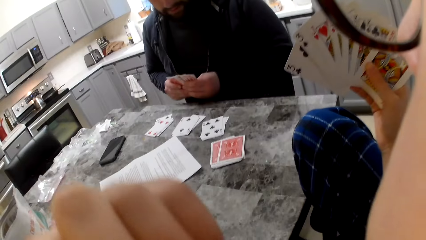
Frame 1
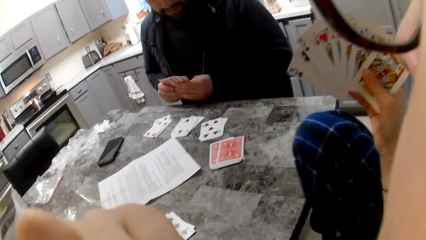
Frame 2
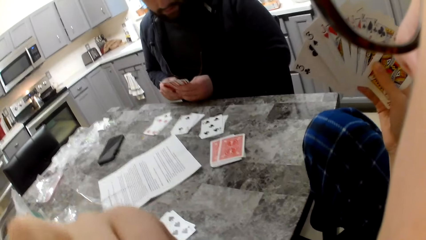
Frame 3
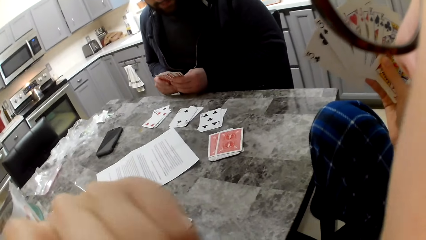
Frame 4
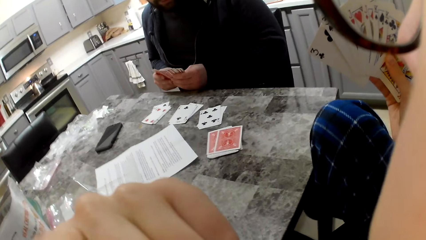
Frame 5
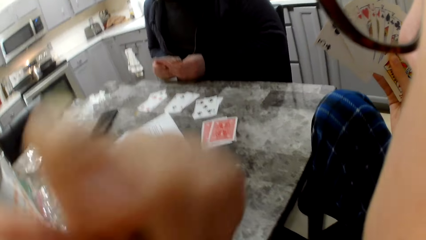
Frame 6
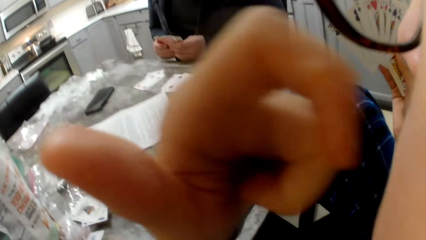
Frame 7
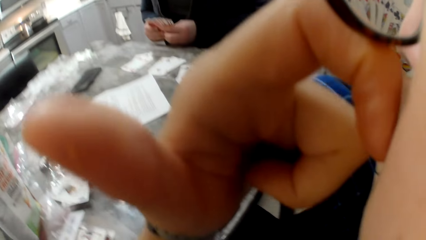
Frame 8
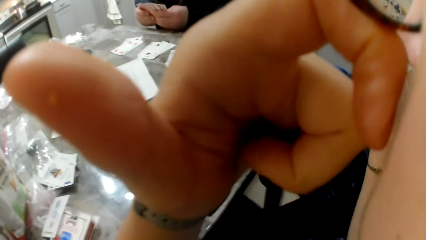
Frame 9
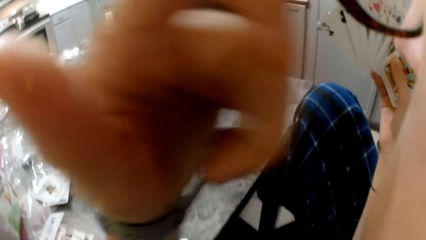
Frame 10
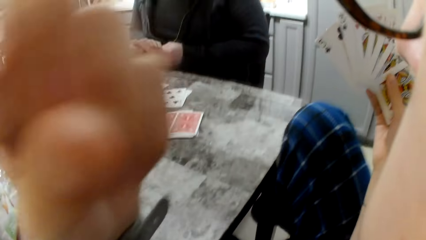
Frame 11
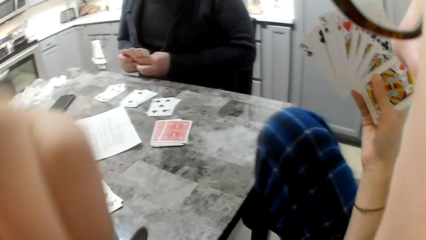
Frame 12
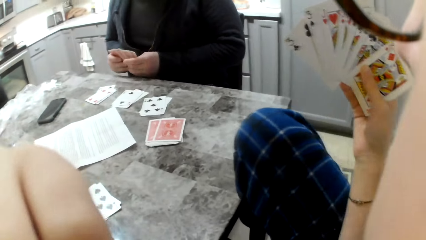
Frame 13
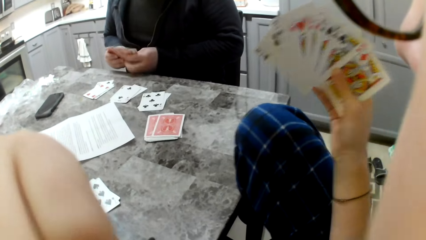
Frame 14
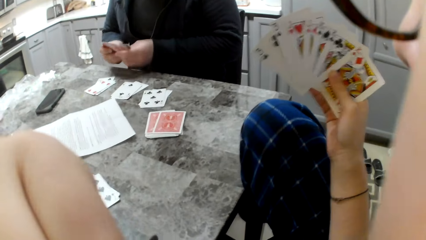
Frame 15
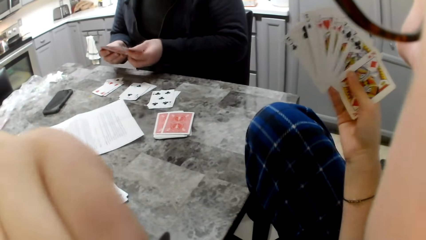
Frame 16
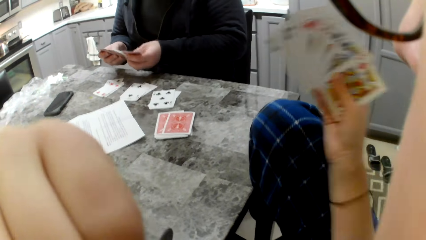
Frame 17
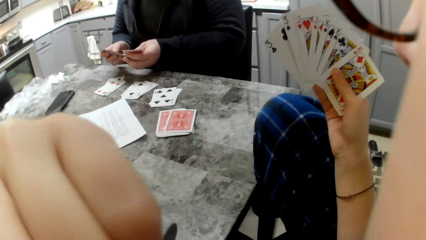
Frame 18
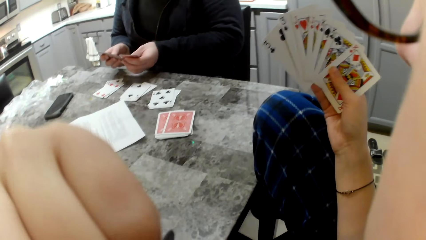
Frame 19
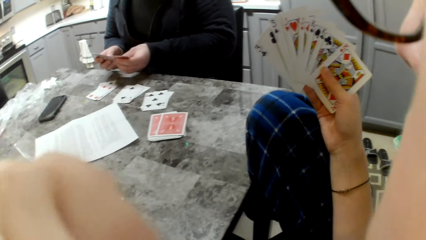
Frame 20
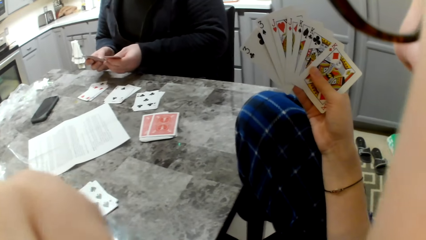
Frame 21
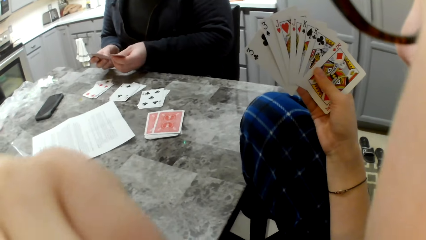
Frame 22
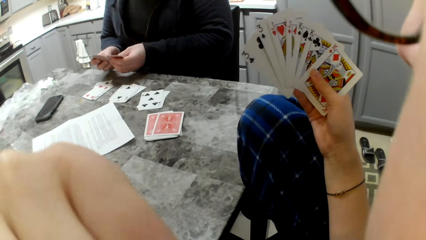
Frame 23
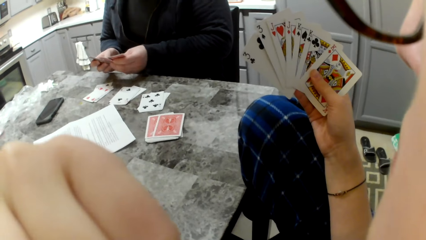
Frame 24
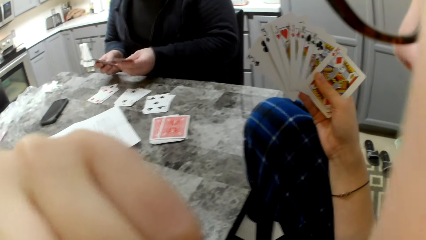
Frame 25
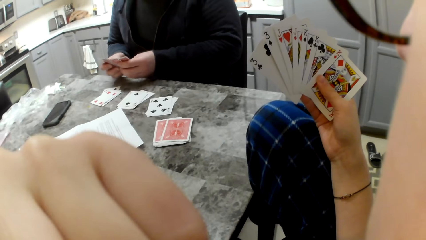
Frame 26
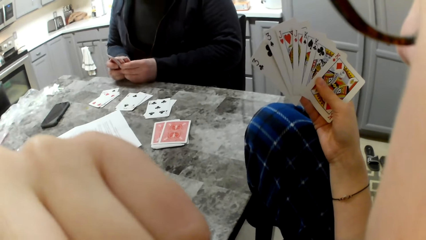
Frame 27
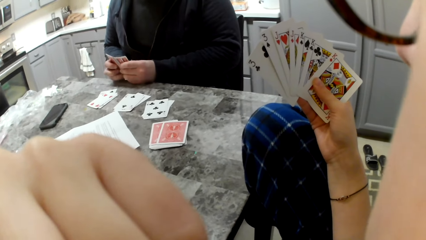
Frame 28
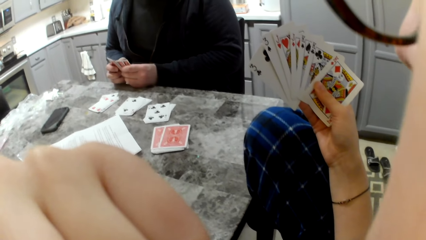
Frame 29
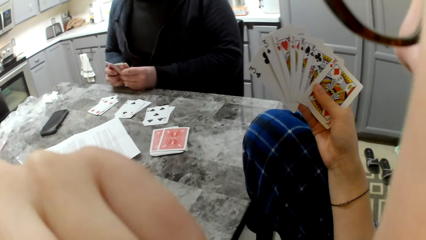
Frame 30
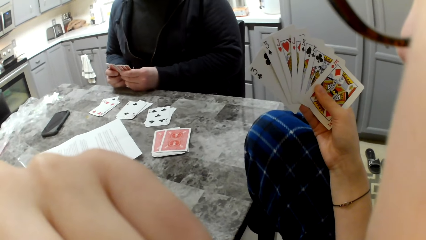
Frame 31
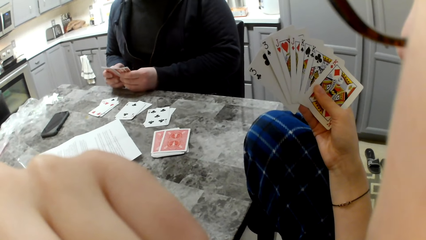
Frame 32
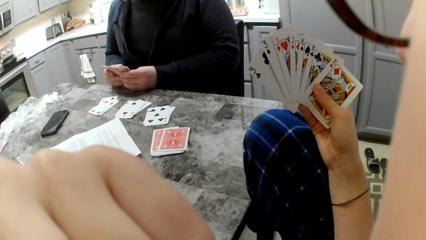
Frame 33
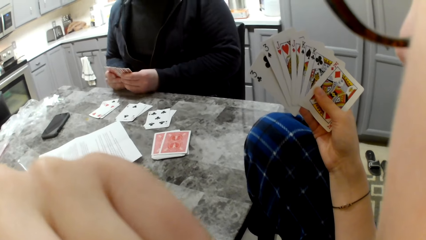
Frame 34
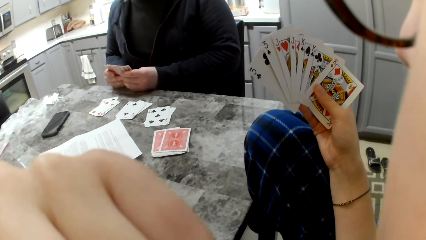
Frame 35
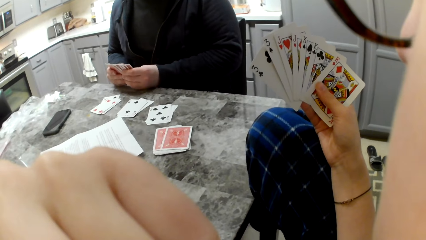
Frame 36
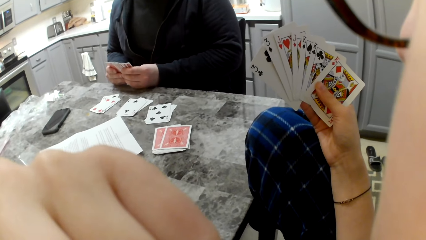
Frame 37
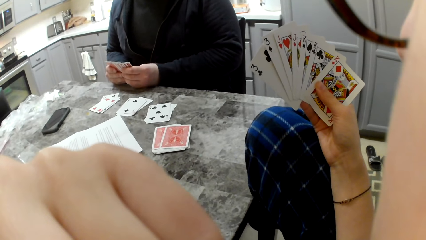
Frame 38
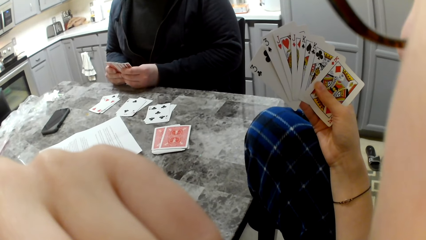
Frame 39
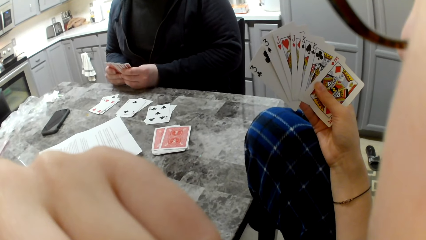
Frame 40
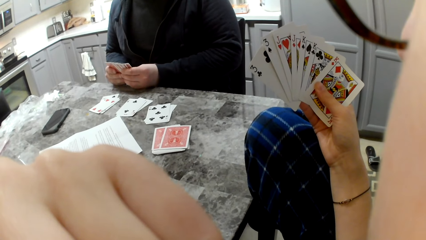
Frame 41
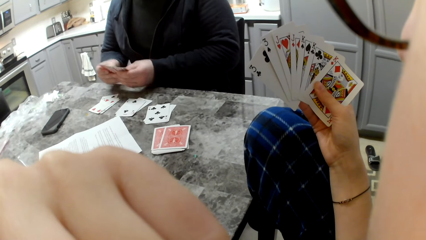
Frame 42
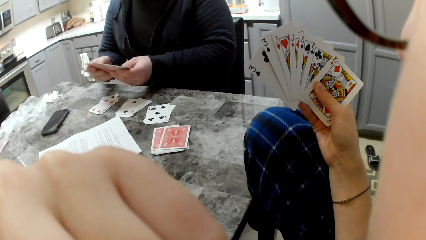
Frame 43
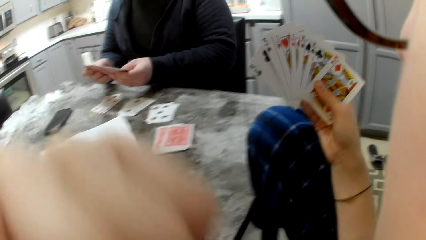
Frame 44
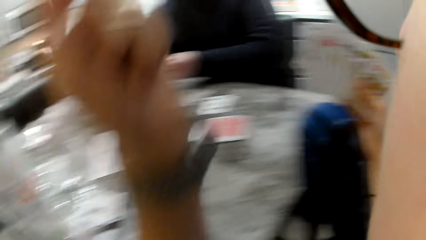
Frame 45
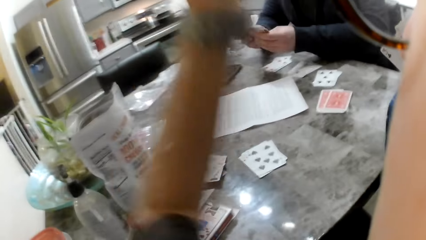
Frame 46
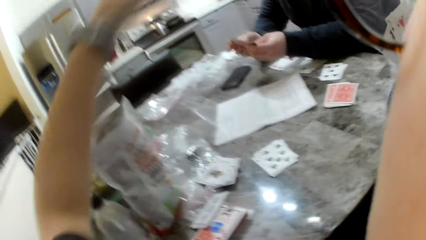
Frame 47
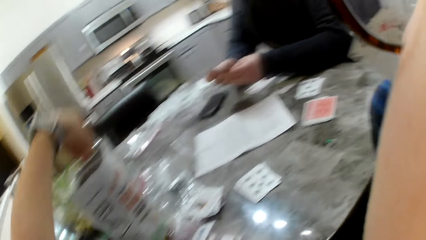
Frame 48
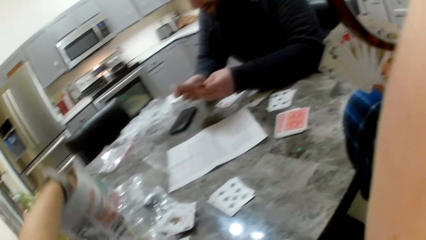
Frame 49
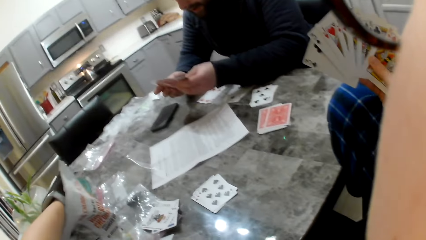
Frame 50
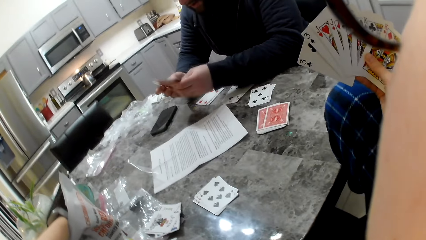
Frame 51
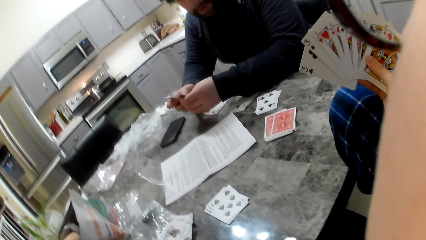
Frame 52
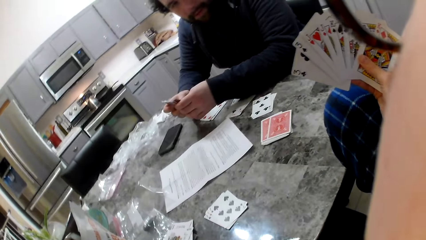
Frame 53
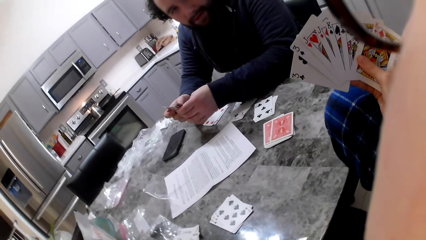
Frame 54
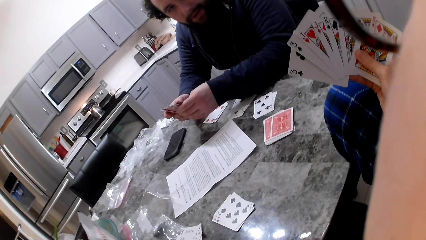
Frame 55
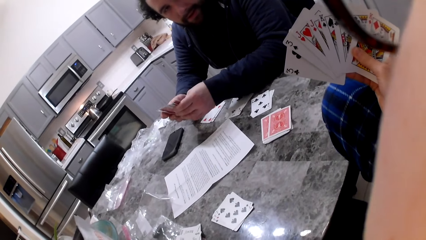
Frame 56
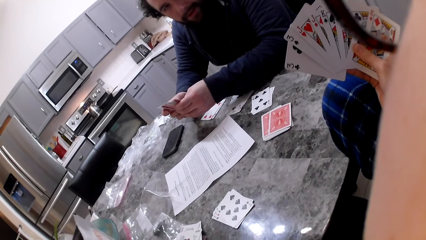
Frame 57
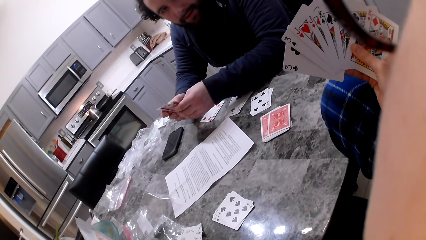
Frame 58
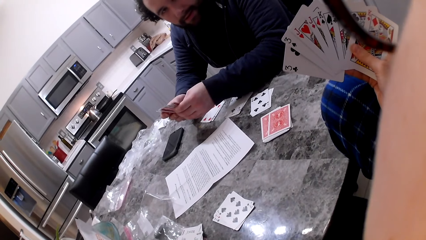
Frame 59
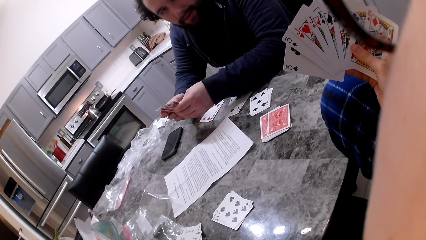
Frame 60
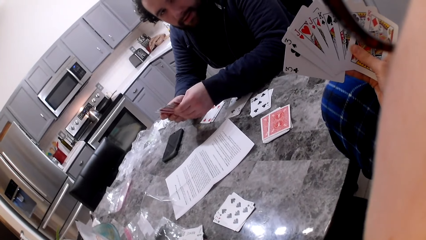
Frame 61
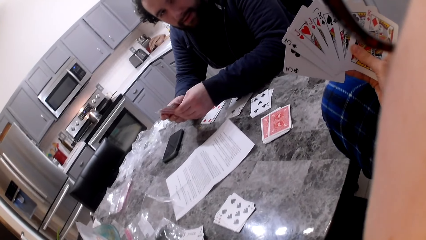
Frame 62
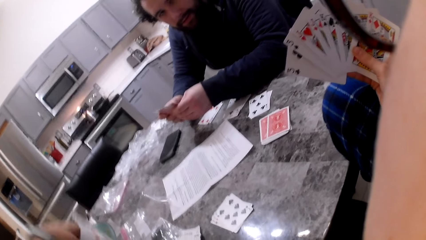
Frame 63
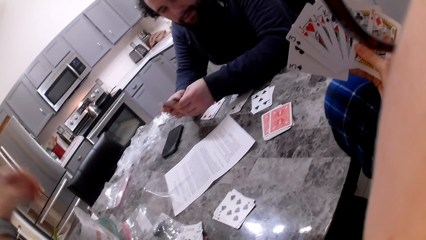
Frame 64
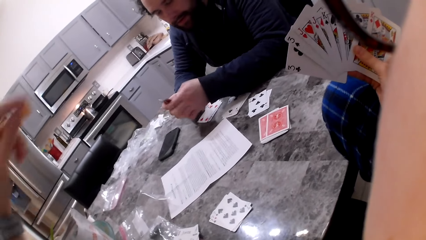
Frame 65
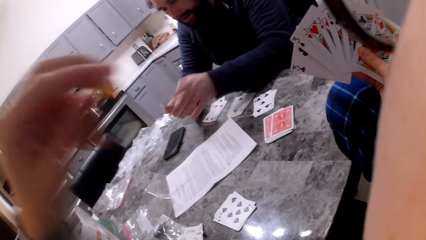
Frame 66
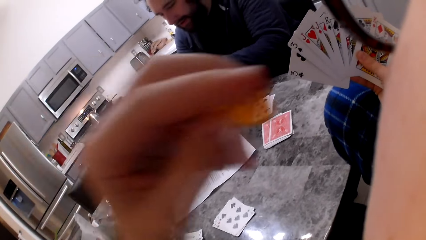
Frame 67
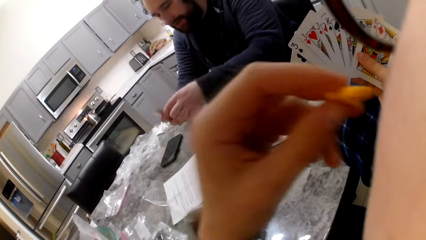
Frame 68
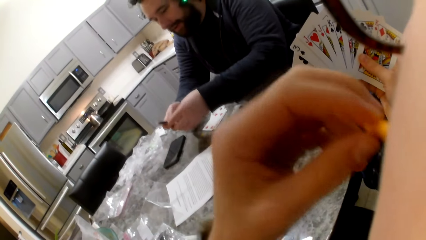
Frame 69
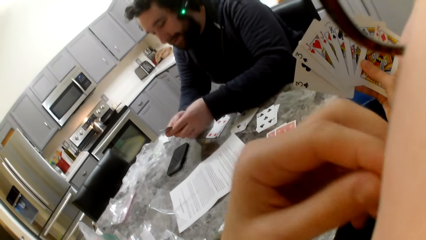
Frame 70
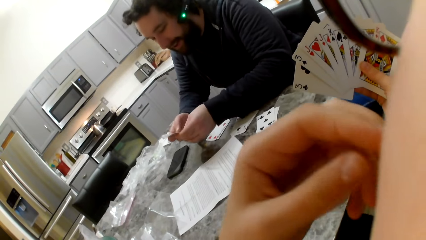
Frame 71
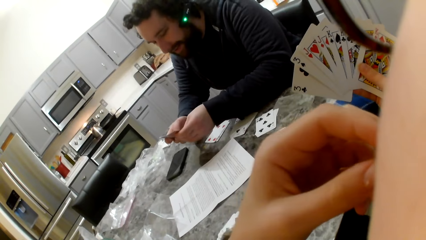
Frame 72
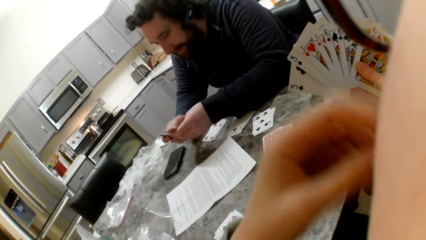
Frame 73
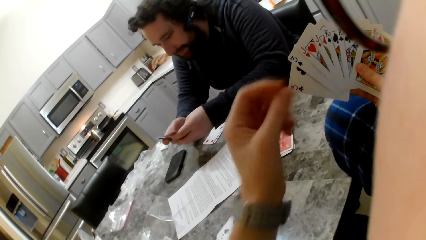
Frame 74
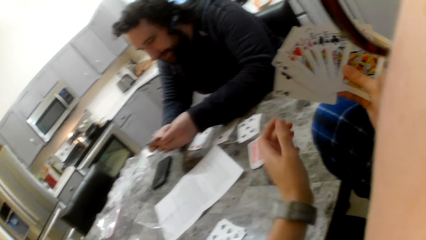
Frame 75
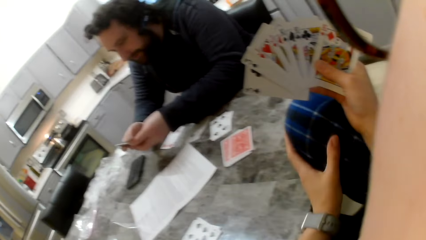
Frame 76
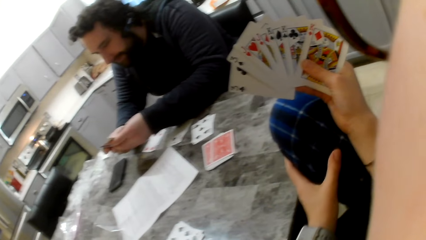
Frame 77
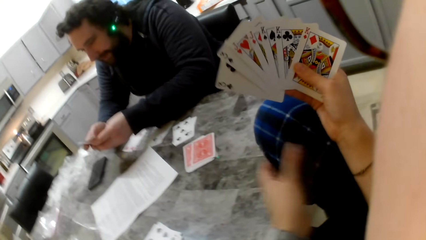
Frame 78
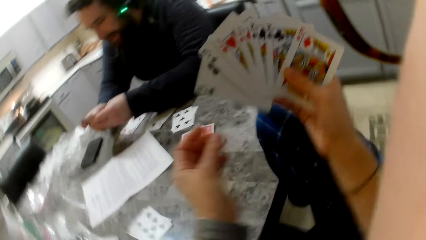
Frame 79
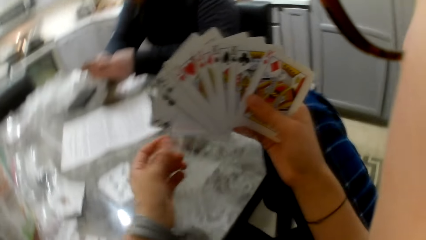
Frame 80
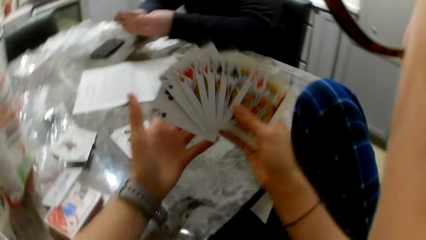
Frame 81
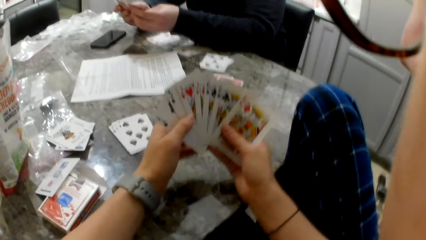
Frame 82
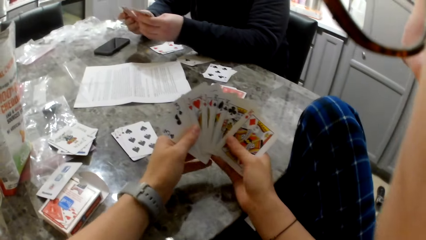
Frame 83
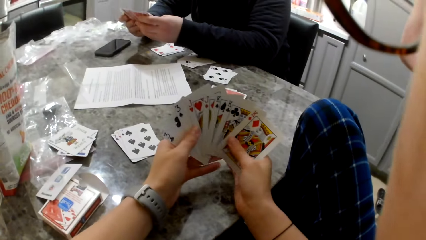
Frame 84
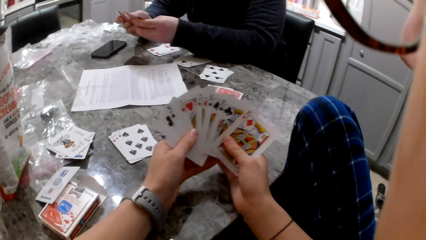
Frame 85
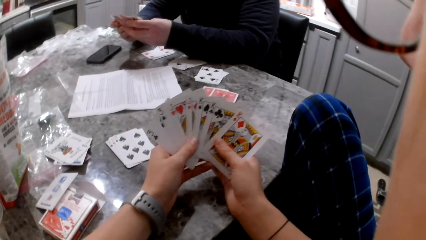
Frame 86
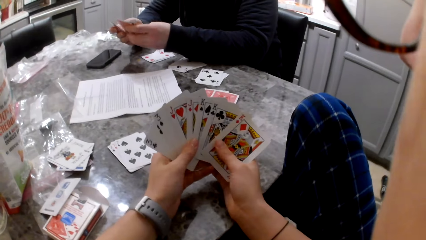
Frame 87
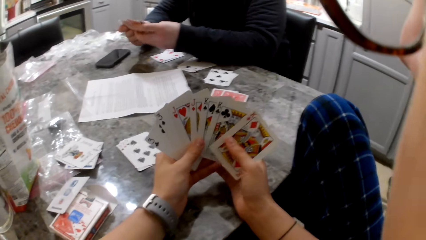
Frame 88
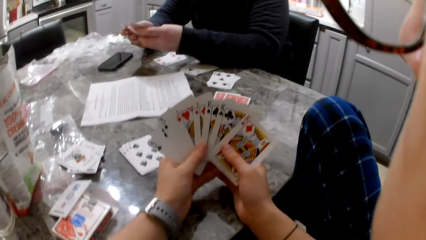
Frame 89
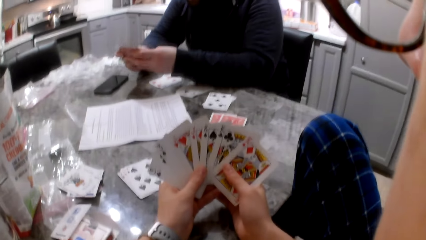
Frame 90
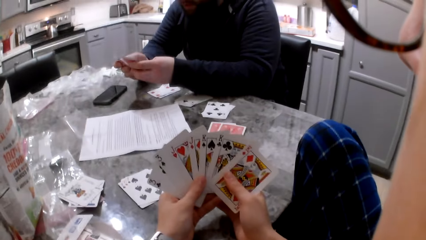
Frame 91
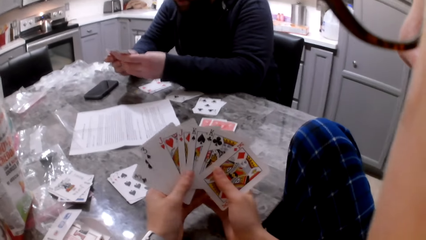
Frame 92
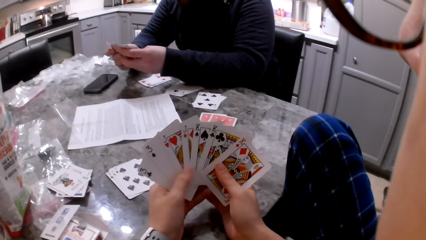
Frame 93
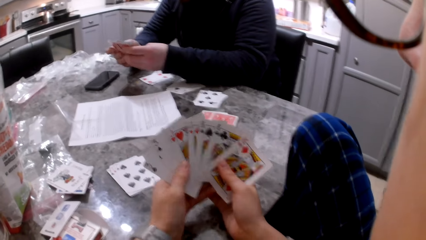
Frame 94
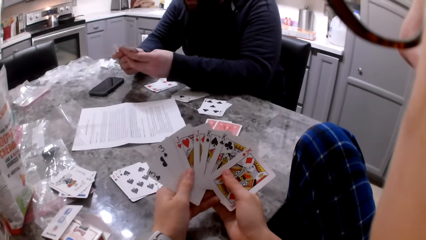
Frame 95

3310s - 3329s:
The camera wearer touches their face with their left hand. They arrange cards in their hands. They pick some cheddar chips from the bag on the table. A man shuffles the cards in his hand. The camera wearer eats the cheddar chips. They touch their leg. They touch their cards with both hands.
